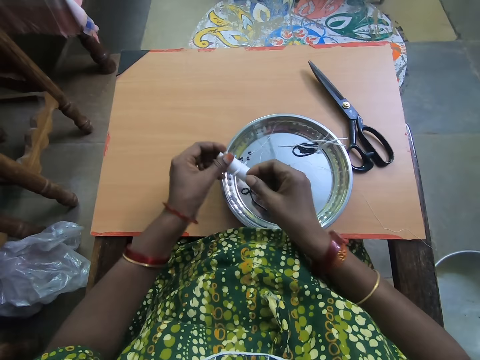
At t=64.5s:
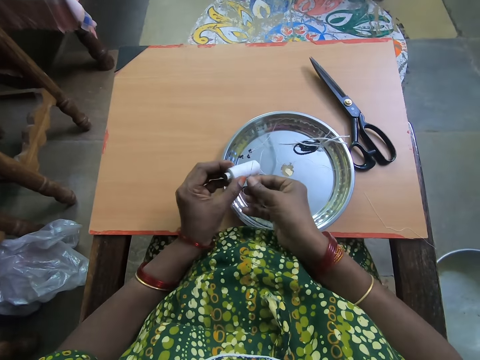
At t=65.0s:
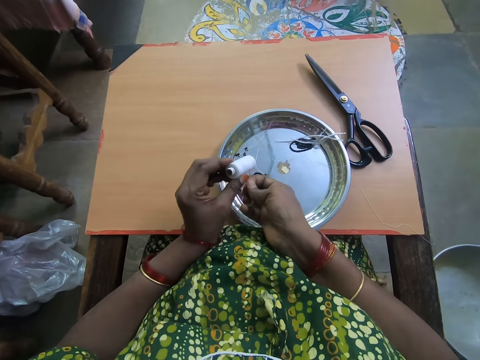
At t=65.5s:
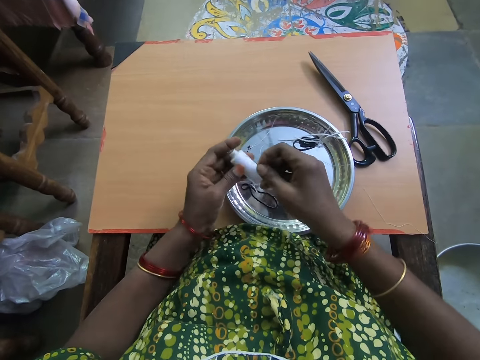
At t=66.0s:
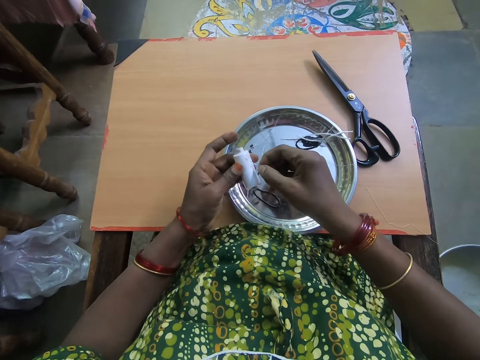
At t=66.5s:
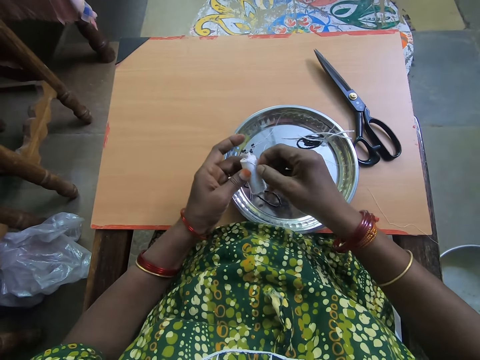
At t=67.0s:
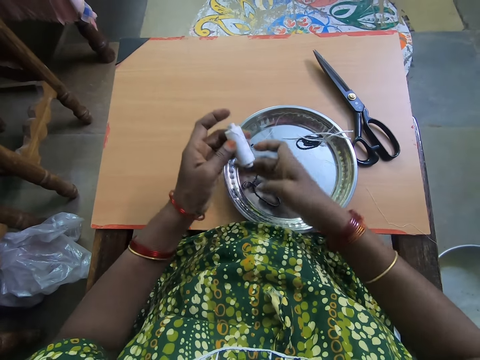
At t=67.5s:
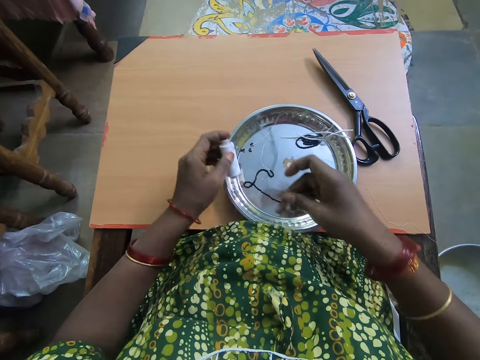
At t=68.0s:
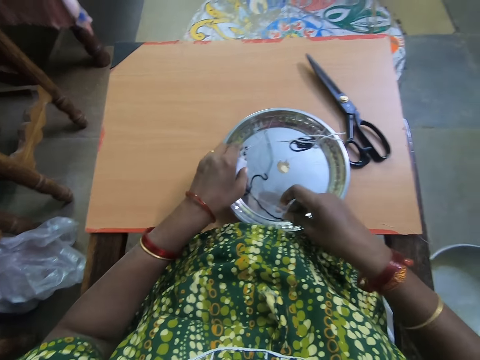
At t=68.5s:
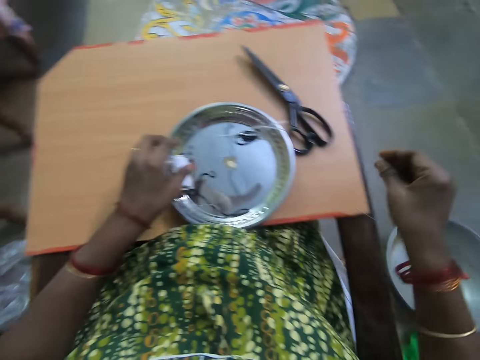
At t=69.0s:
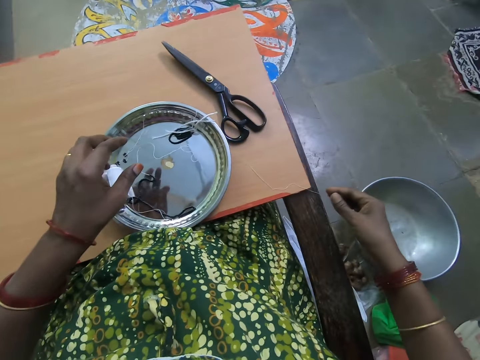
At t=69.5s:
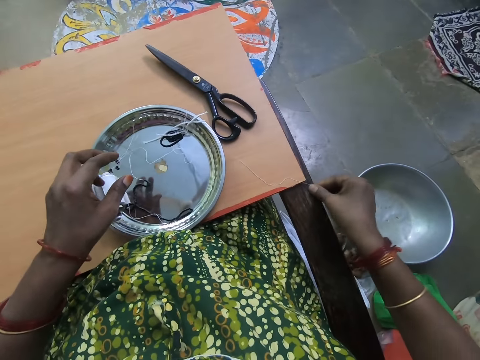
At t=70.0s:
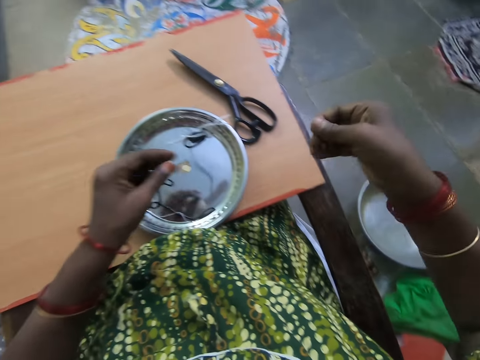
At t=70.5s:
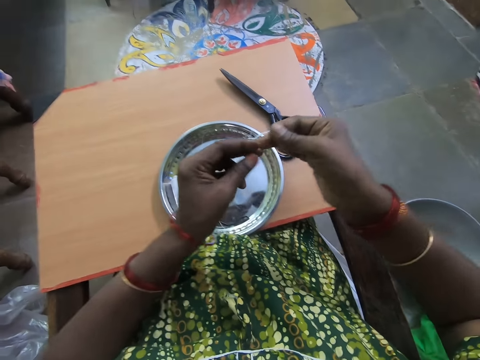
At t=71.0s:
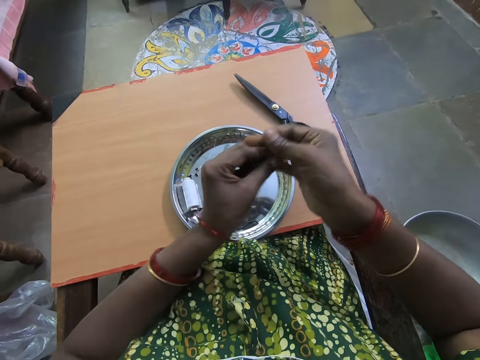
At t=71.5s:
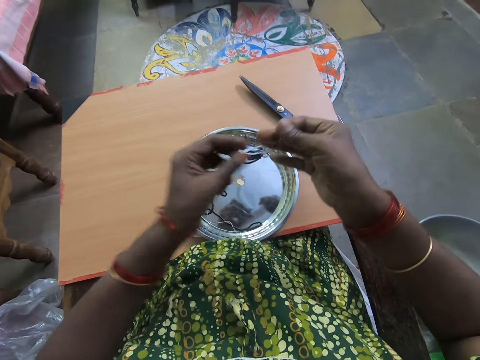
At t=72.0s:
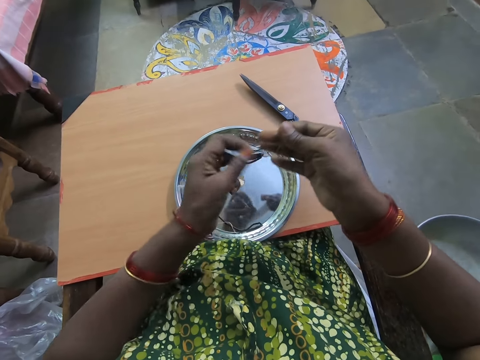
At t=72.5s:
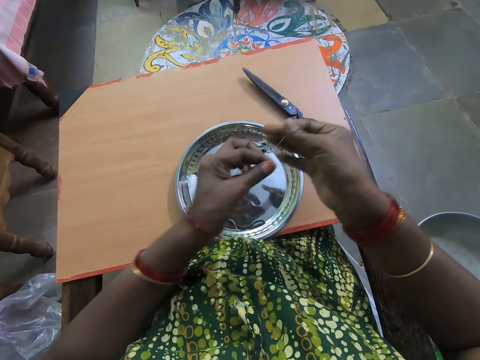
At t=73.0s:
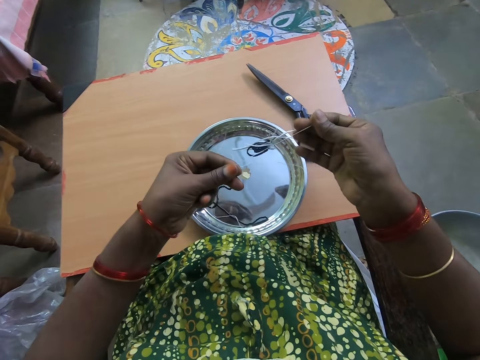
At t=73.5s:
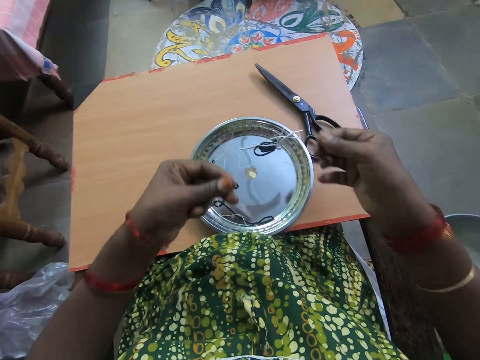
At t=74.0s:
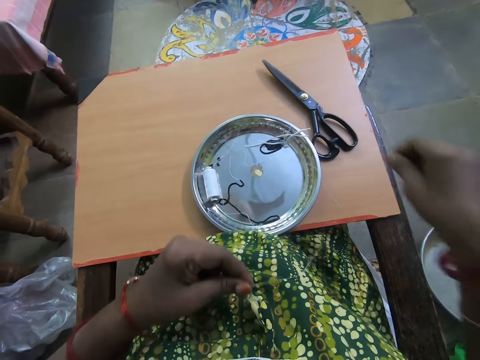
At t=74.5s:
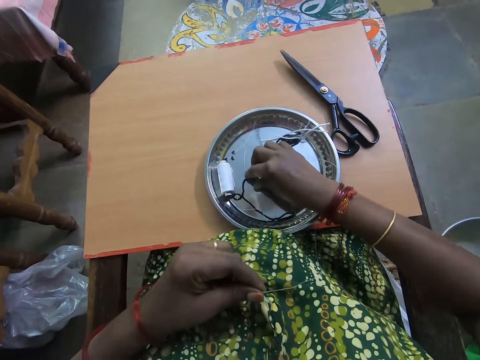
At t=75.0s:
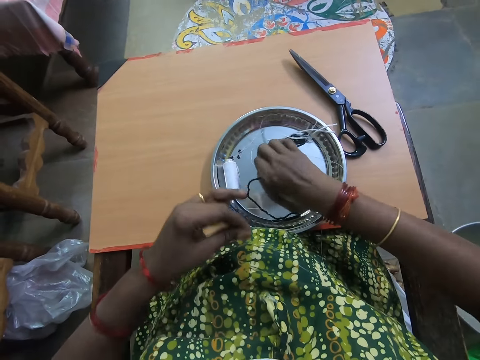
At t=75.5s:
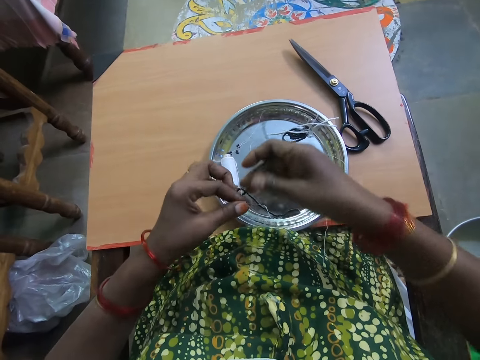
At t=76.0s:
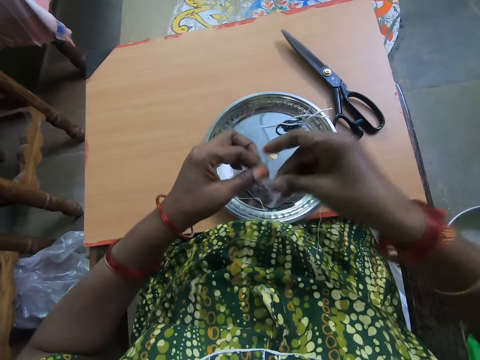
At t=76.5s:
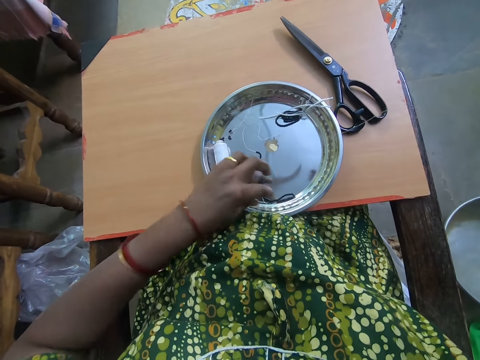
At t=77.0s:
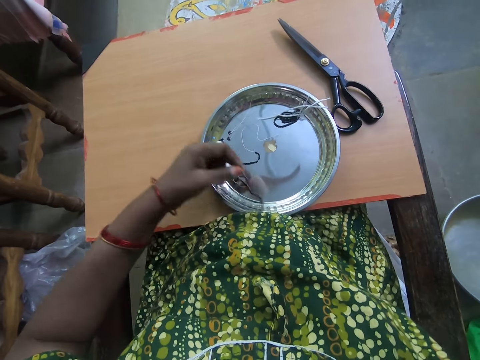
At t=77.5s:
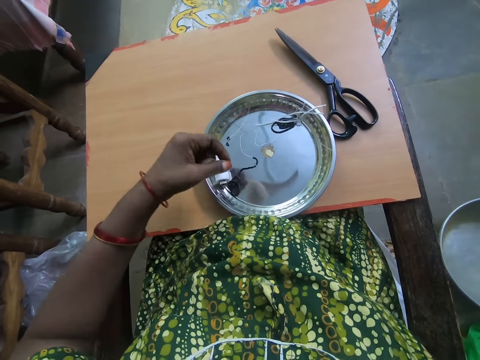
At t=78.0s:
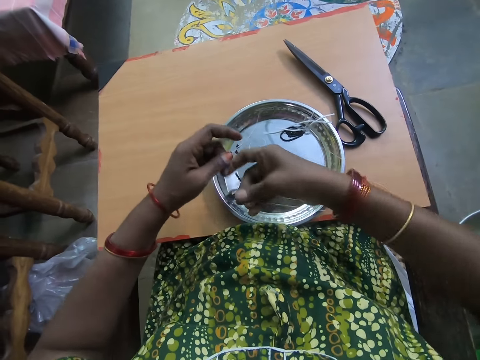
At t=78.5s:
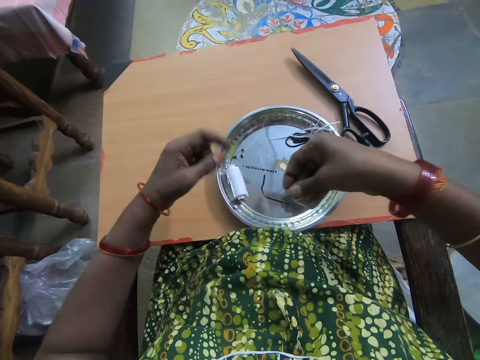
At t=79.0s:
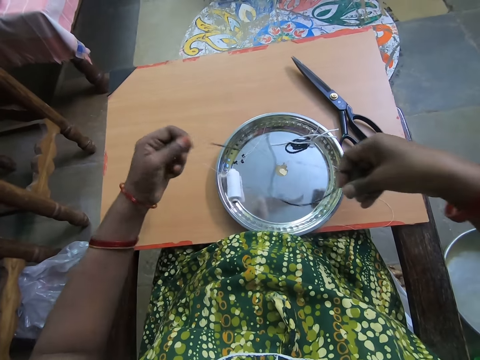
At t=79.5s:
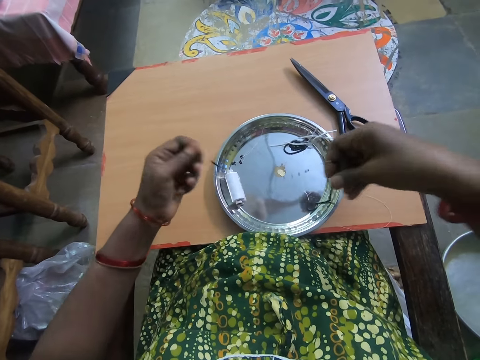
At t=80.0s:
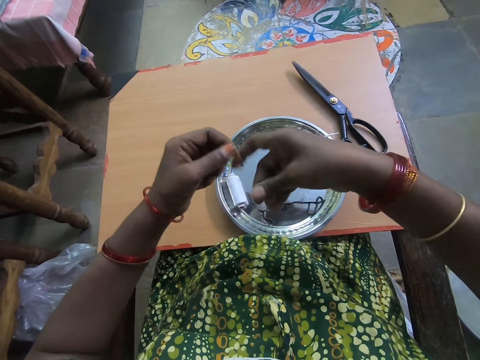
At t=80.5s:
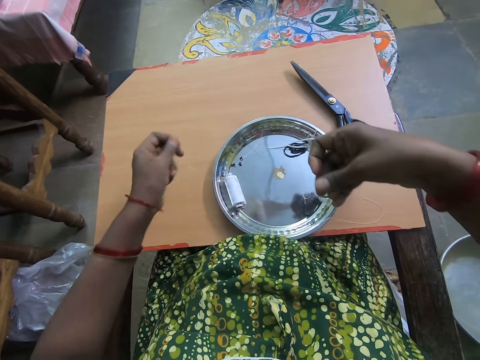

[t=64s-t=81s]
The camera wearer pulls out the needle from the thread roll with her right hand. She shifts the needle in the thread roll. She fixes the needle into the thread roll with her right hand. She stretches the thread. She drops the thread roll on the plate with her left hand. She picks up a thread with her right hand from the side of a table. She stretches the thread. She pushes the thread with both hands. She holds the beads in the thread on the tray. She picks up the beaded thread with her right hand. She shifts the thread to her right hand. She stretches the thread. She picks the bracelet thread in the tray. She pushes the thread with her right hand. She stretches the beads in the thread. She pulls the beaded thread with her right hand.

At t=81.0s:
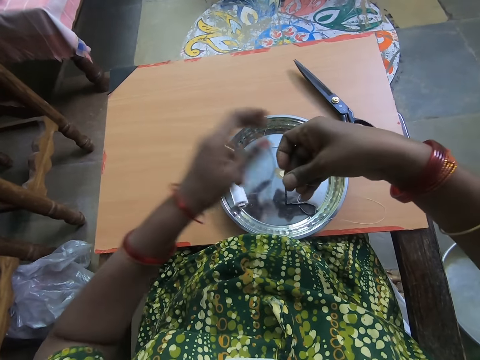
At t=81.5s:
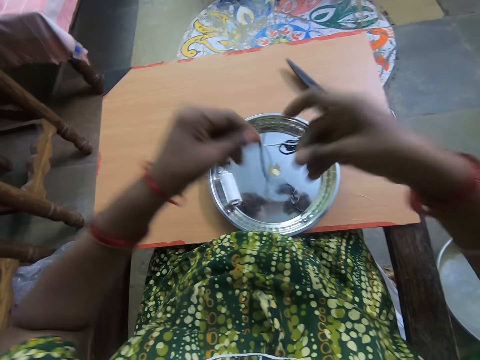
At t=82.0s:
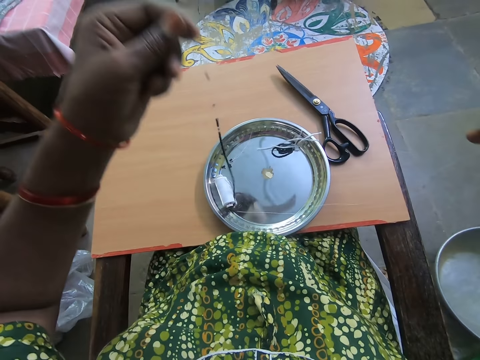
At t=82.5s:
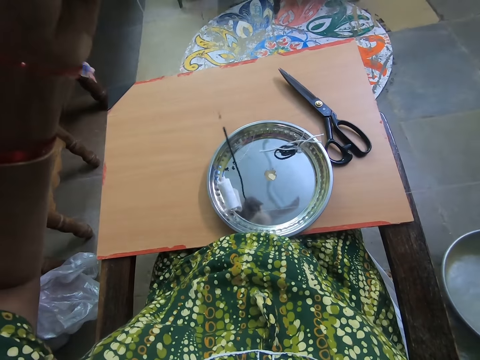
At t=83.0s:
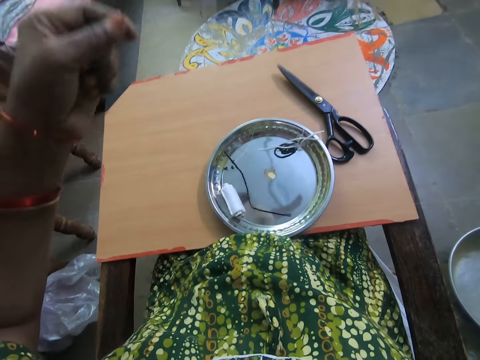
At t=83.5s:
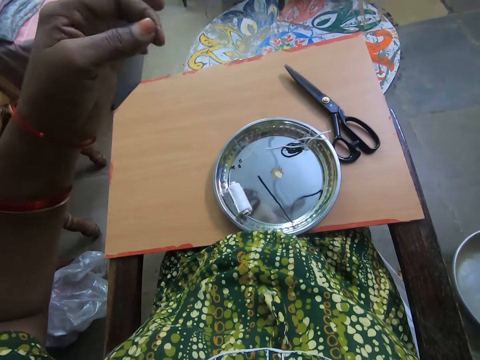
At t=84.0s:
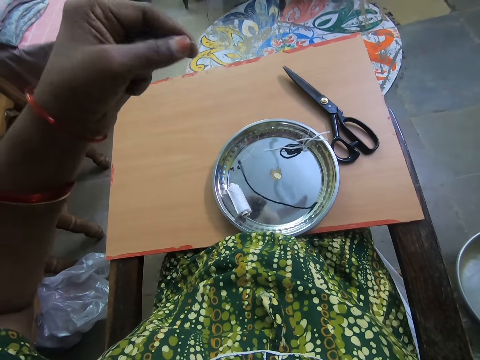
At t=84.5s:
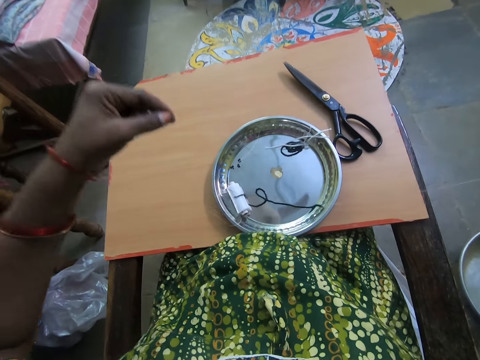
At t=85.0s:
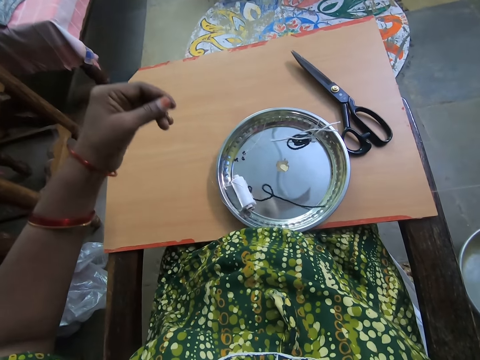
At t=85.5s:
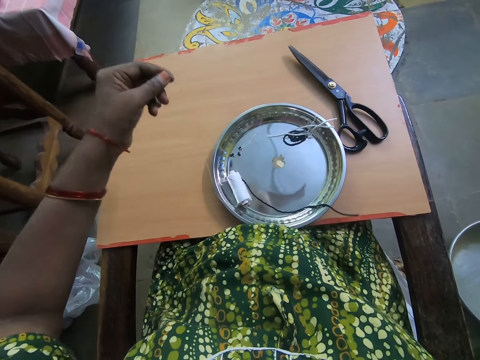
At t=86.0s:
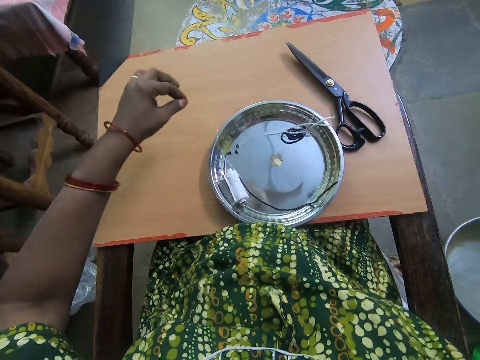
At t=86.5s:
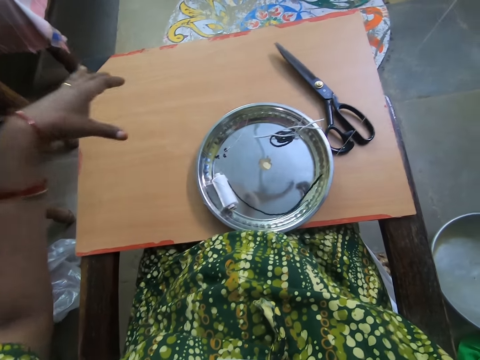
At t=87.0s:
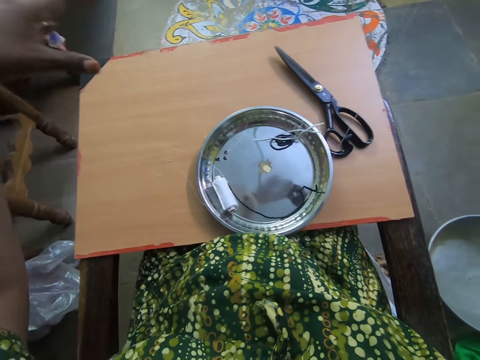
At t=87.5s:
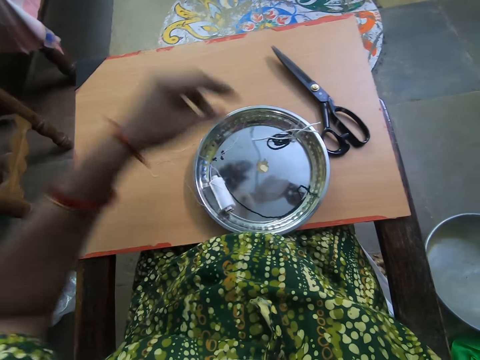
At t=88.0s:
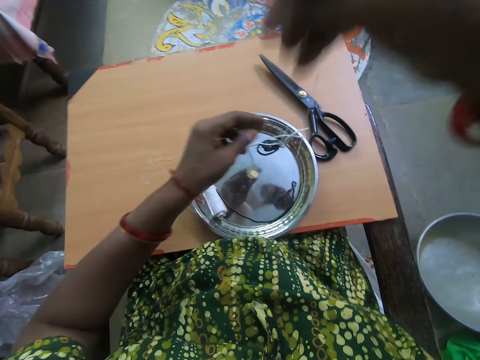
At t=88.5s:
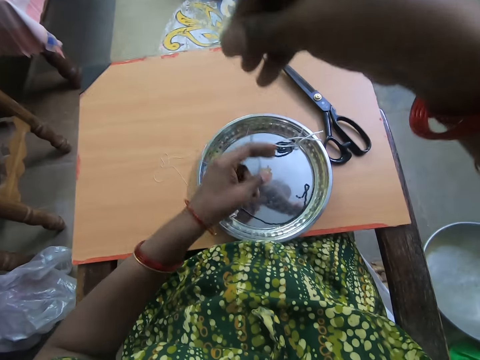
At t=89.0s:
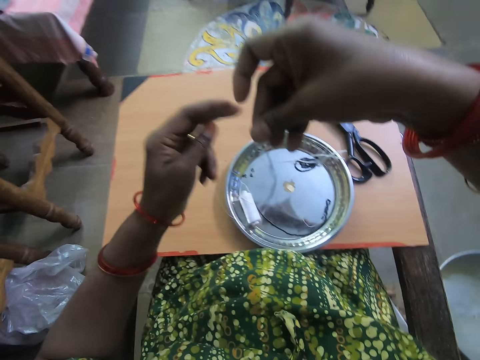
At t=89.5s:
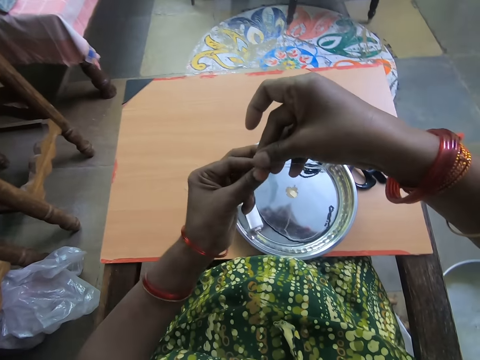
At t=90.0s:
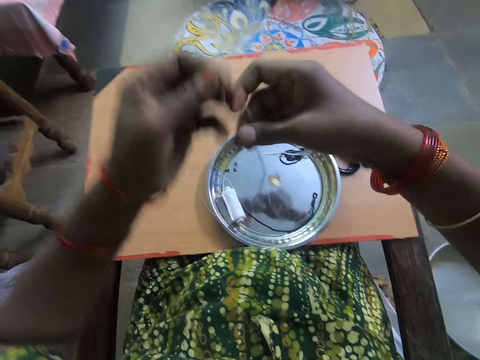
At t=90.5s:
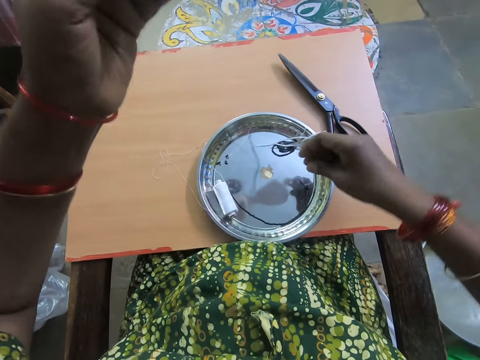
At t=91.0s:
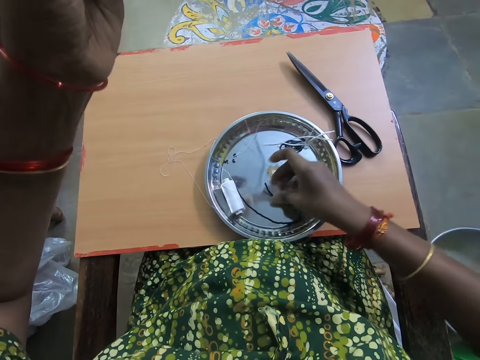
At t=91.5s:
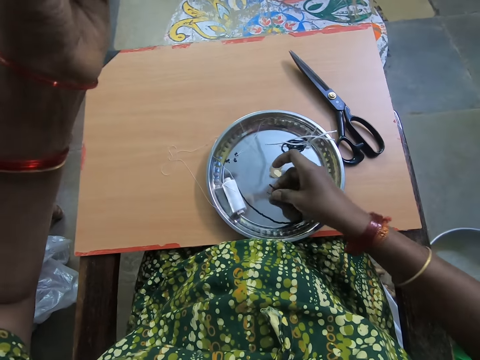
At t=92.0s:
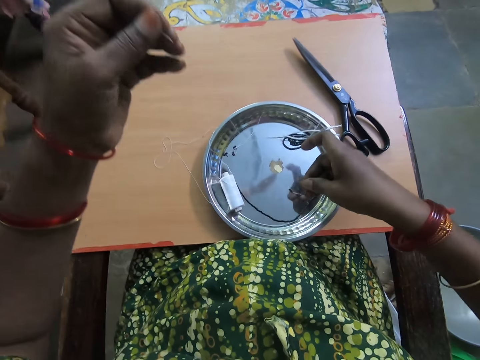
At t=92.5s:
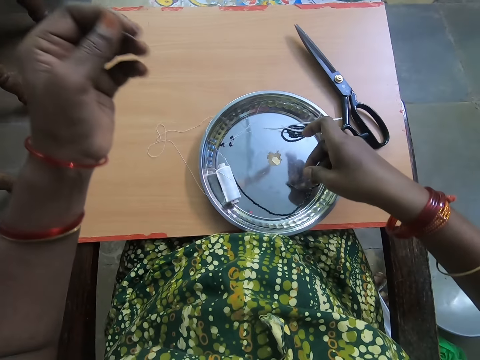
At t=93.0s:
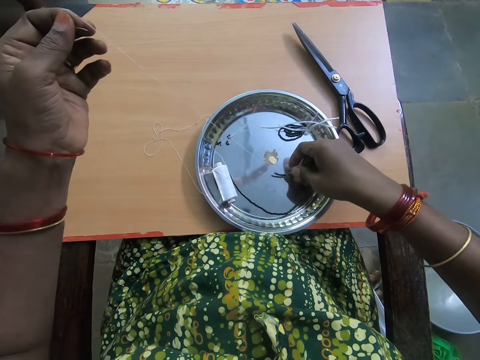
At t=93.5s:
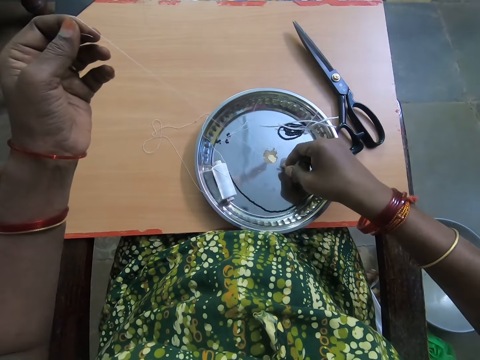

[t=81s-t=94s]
The camera wearer raises the thread up with both hands. She drops part of the thread in her left hand on the table. She passes the thread in her right hand to her left hand. She picks up the beaded thread from the plate with her right hand.
